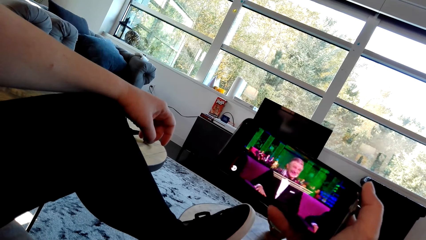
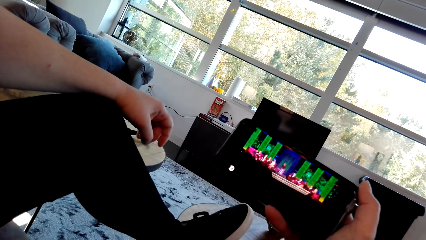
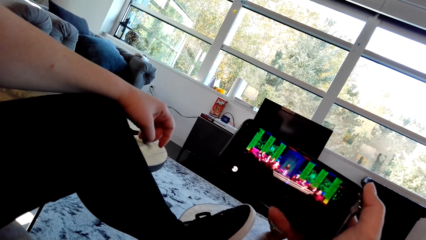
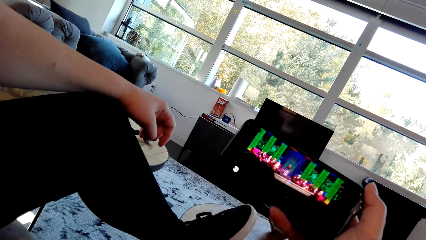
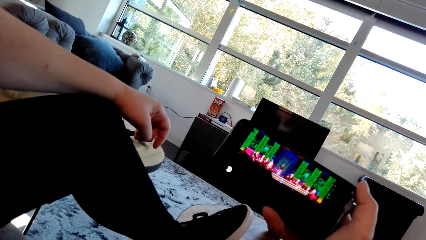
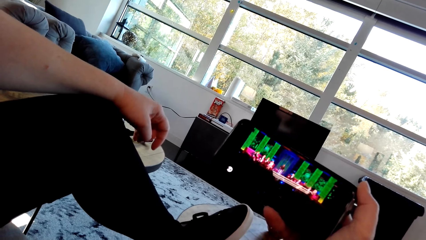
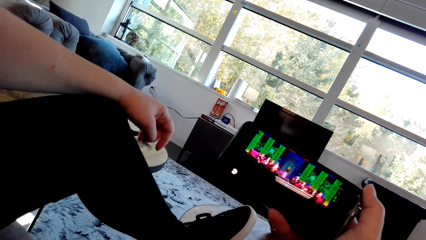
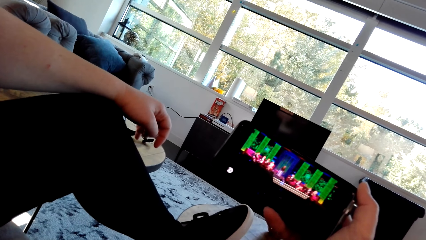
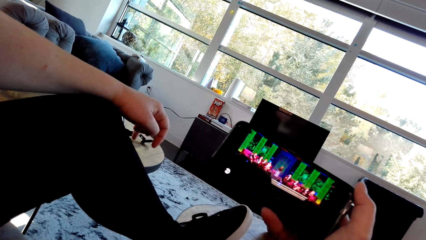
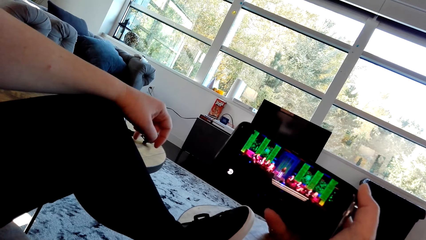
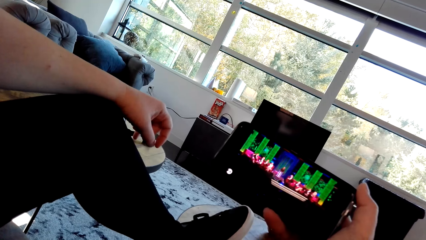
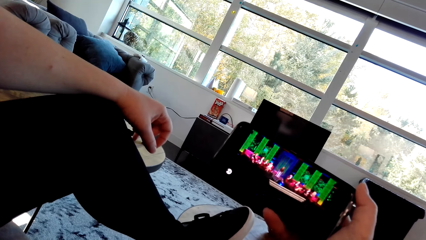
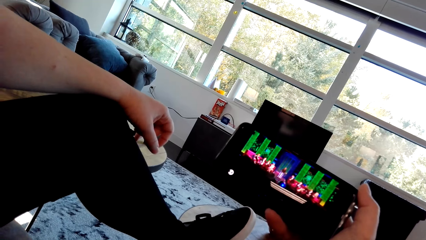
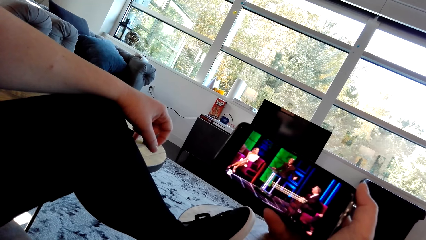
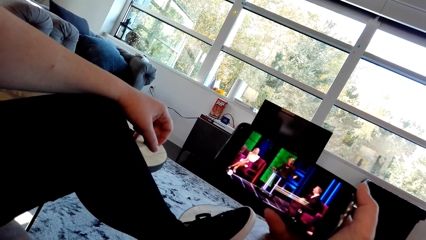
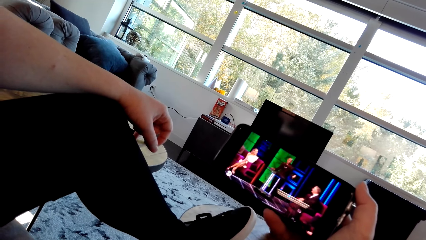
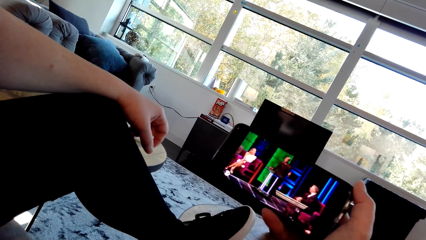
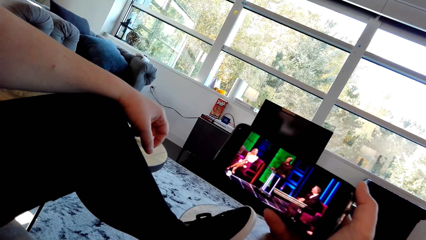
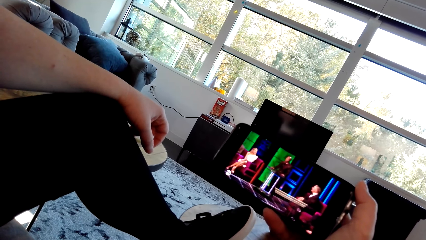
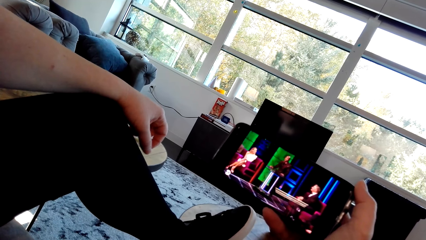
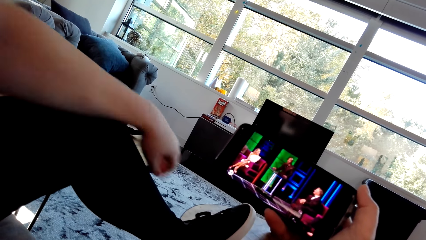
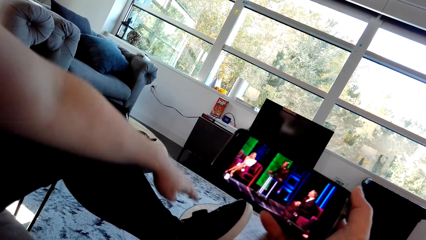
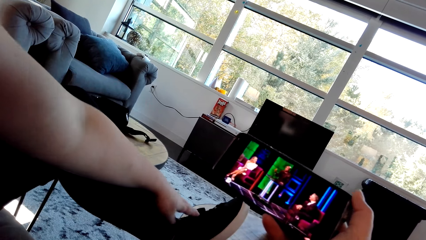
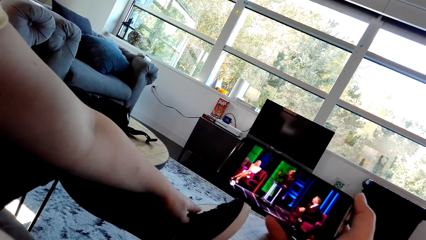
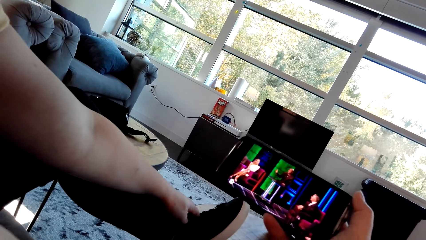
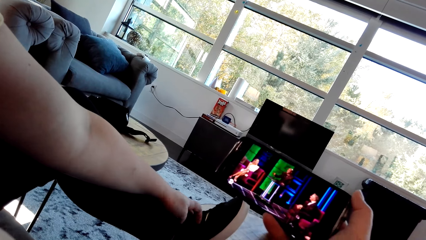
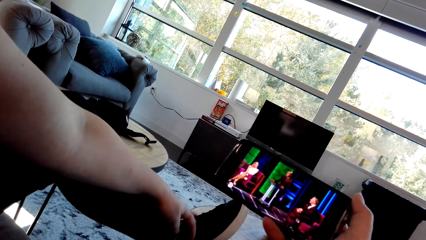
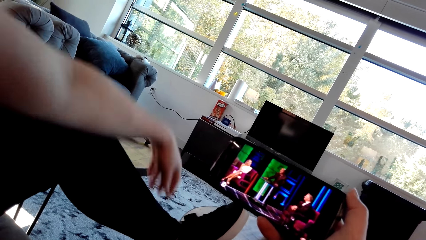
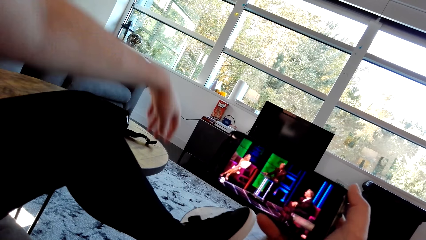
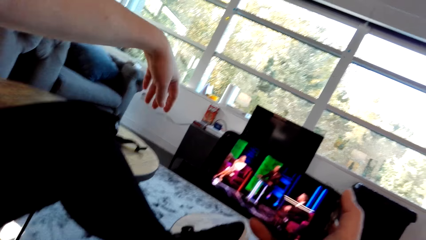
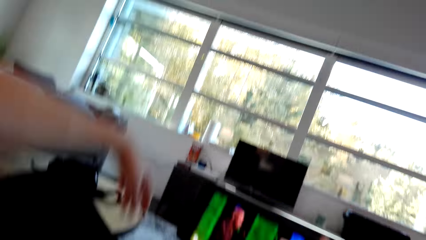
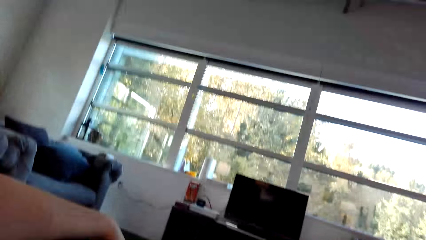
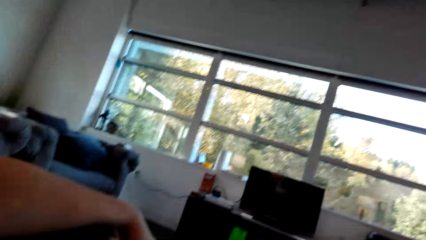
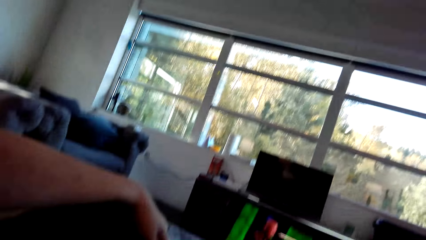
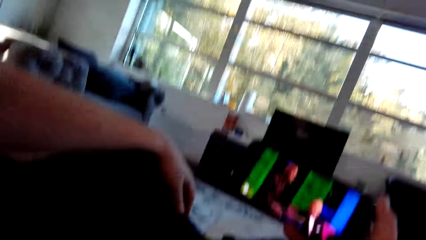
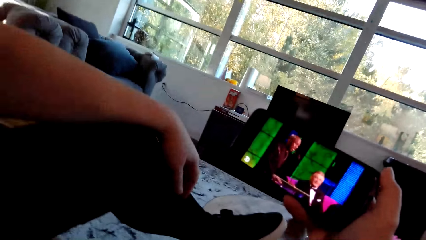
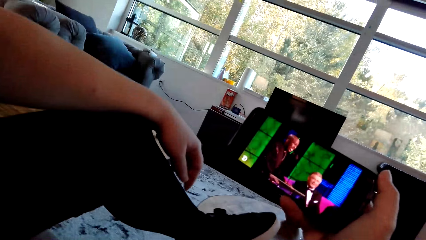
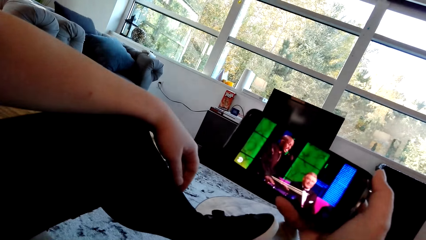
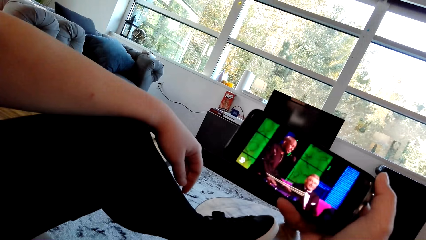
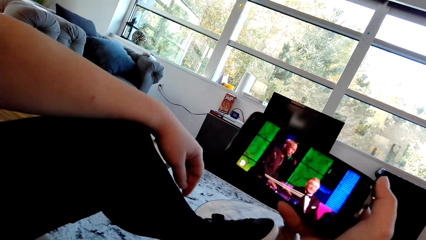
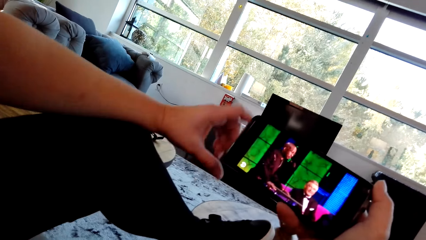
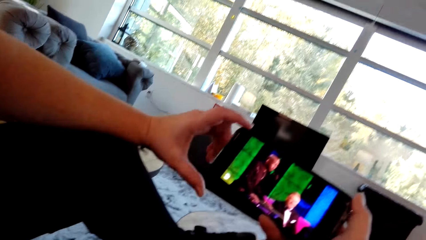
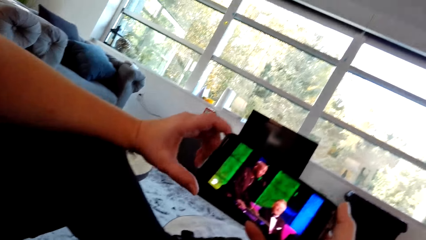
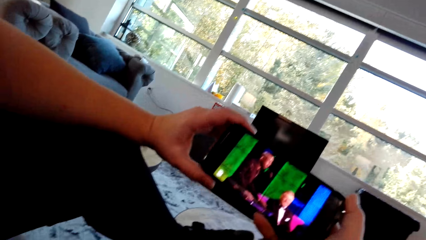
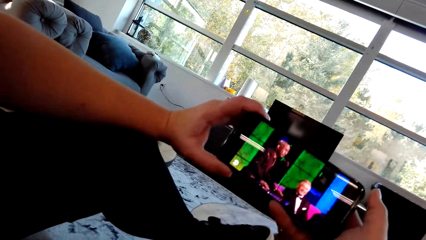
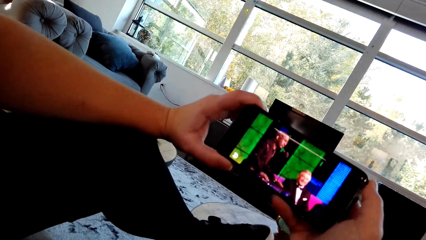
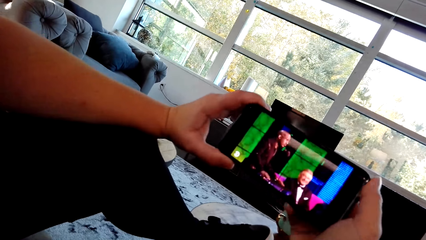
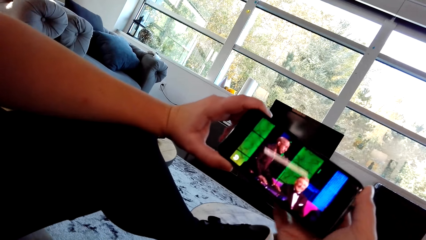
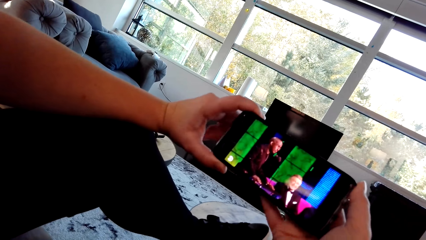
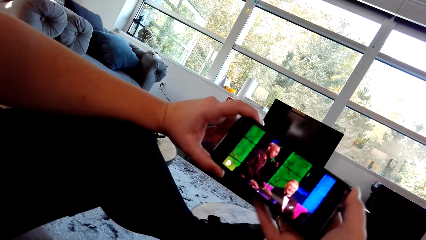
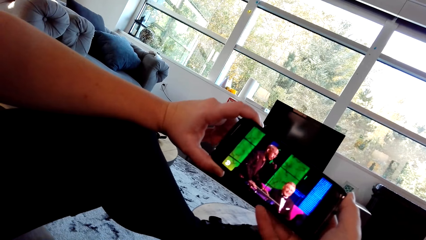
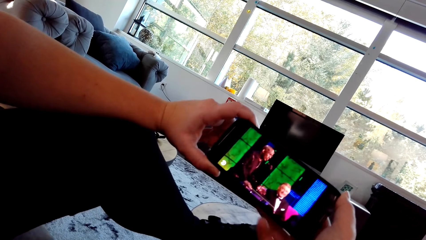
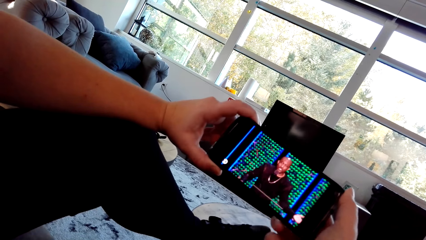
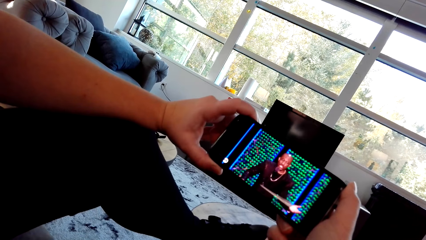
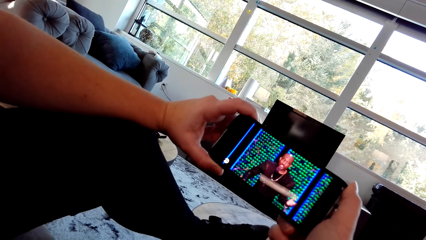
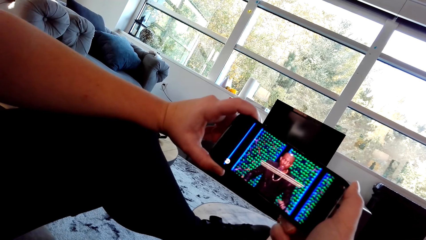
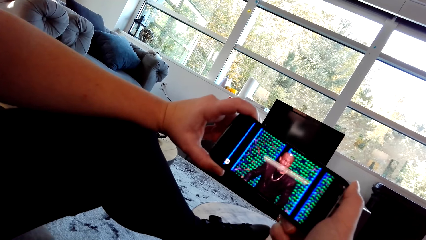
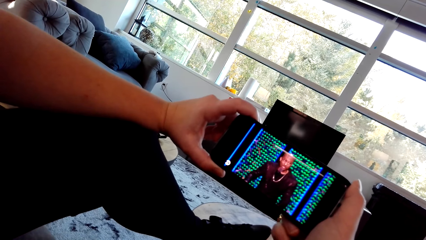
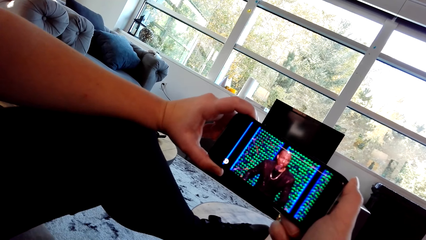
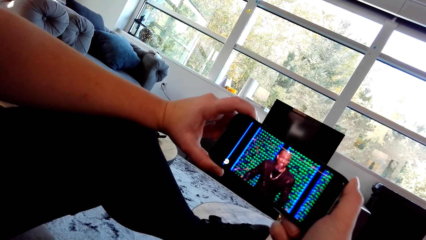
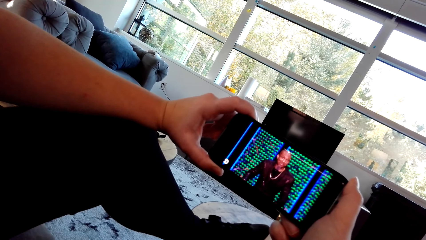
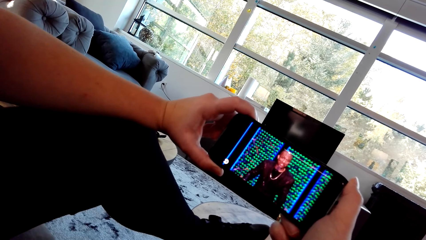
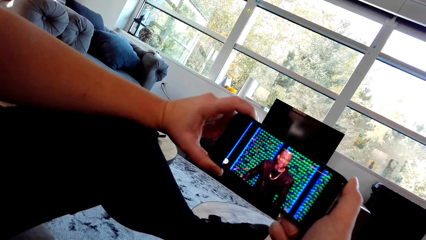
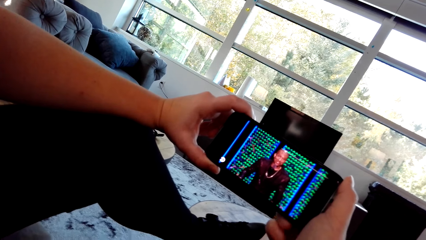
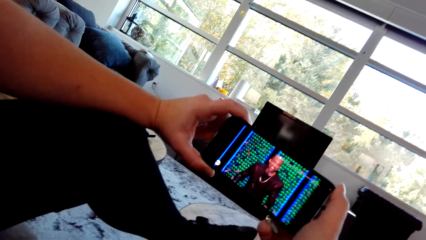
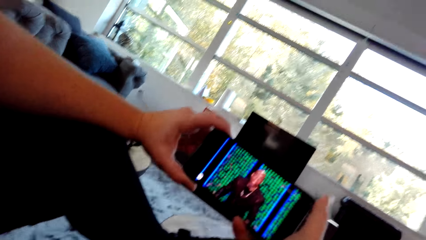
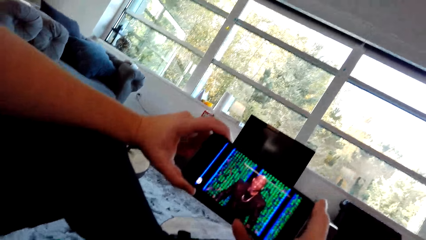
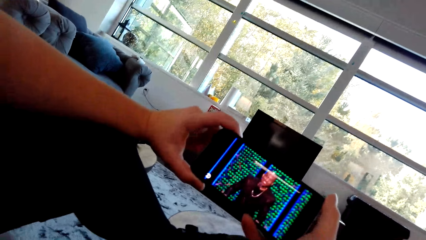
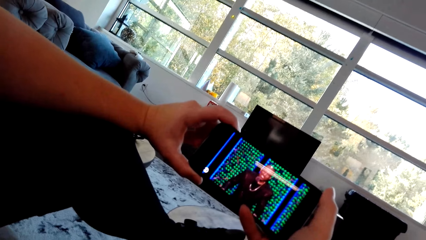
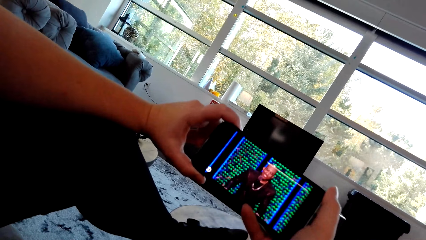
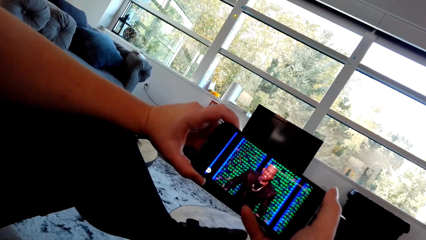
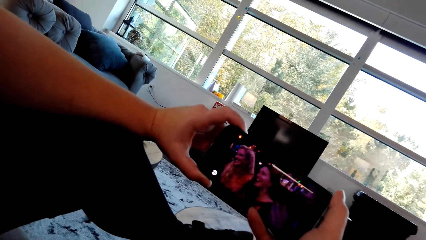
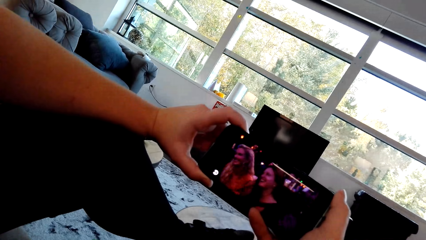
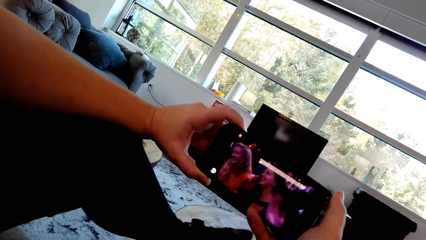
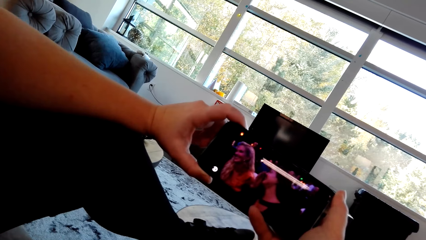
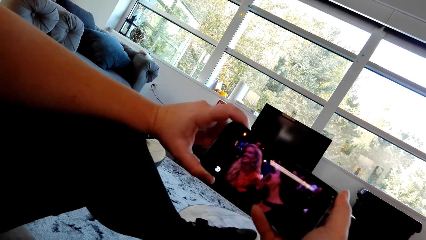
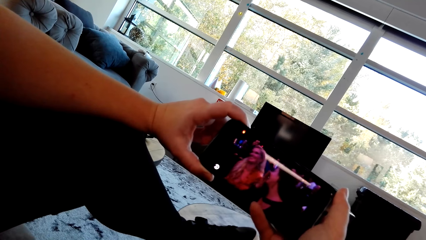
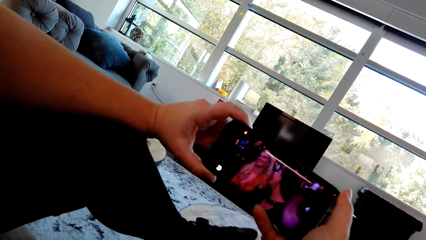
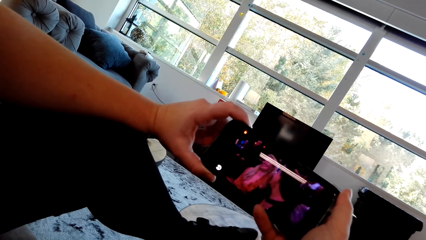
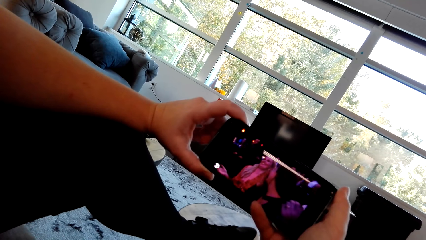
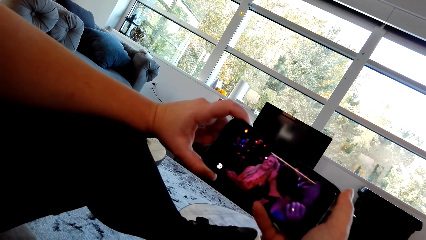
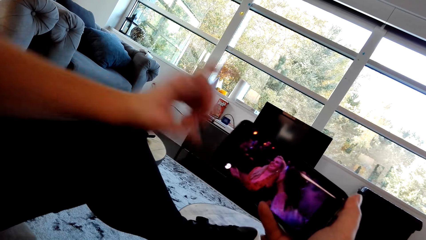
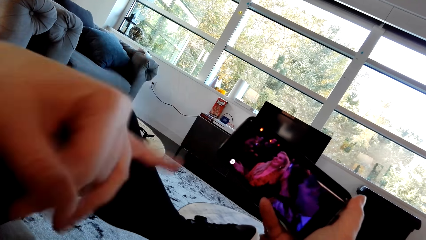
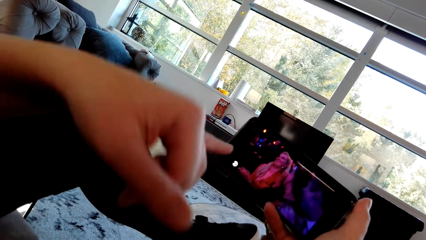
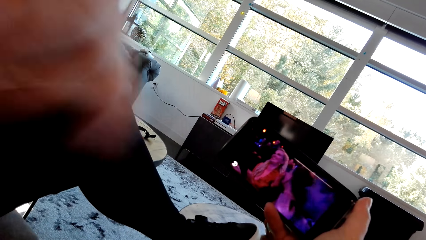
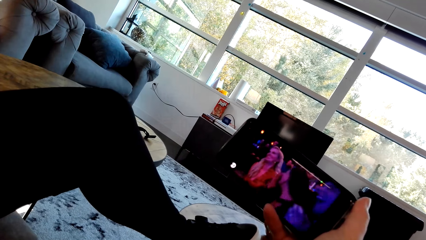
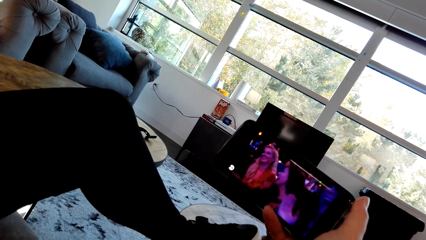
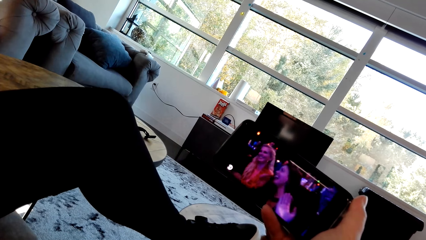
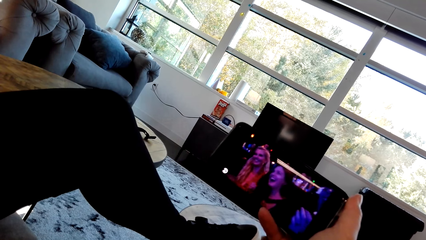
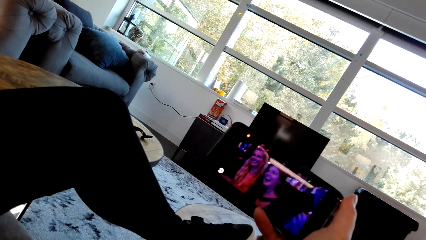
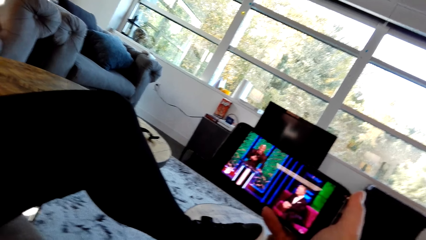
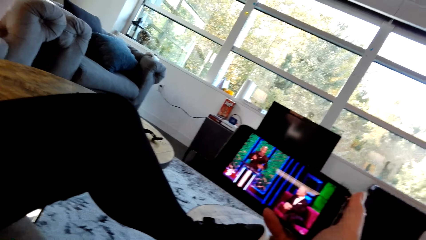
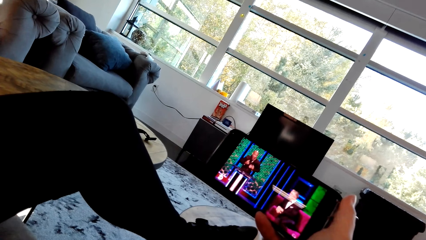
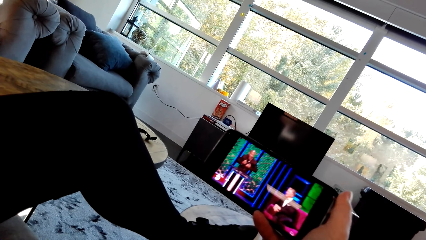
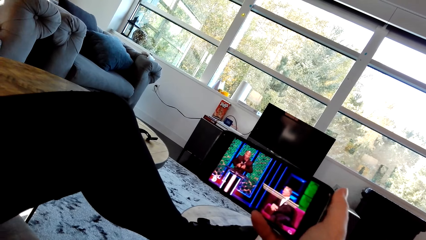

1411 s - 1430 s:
A woman touches a shoe. The camera wearer touches the shoelace with her left hand. The woman adjusts a hand and holds the phone with both hands. The camera wearer holds the cell phone with both hands. The woman points on the phone screen with a finger. The camera wearer holds the cell phone with the right hand. The woman lifts a hand.
